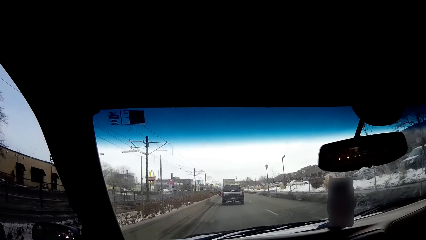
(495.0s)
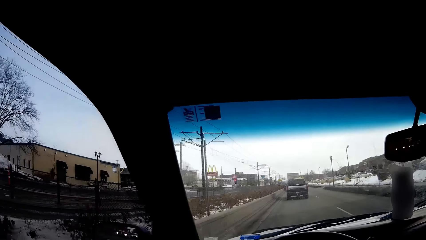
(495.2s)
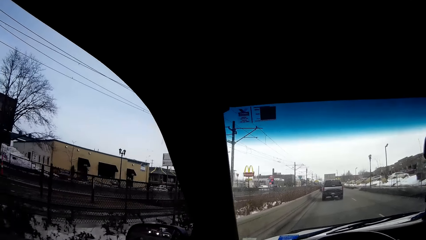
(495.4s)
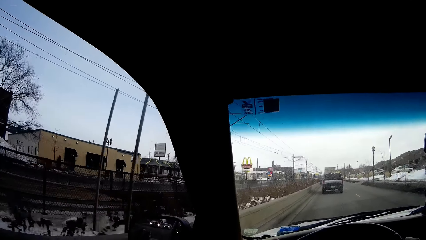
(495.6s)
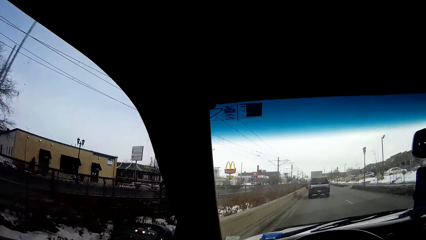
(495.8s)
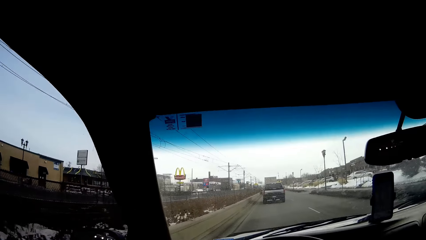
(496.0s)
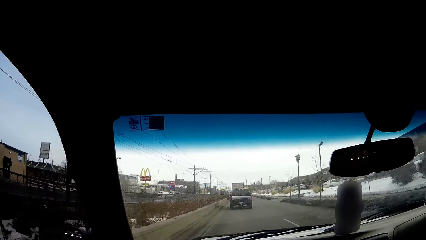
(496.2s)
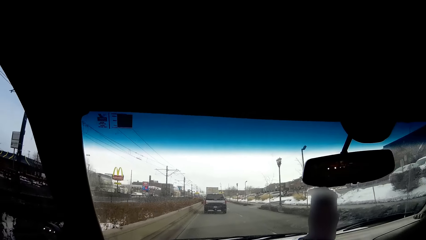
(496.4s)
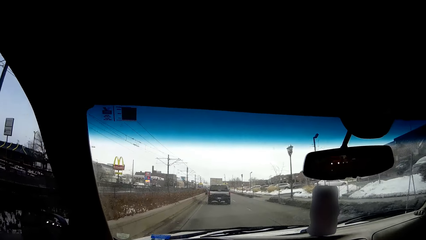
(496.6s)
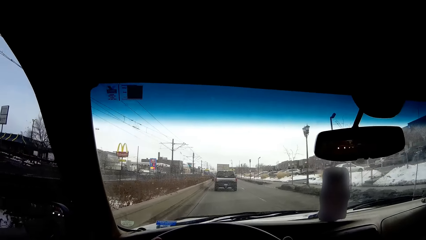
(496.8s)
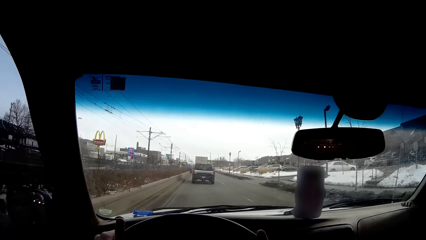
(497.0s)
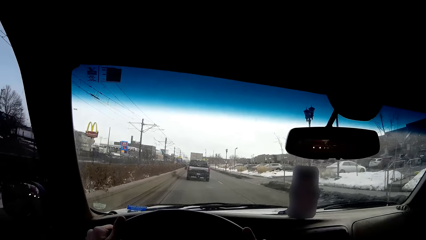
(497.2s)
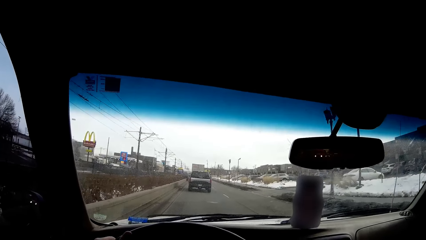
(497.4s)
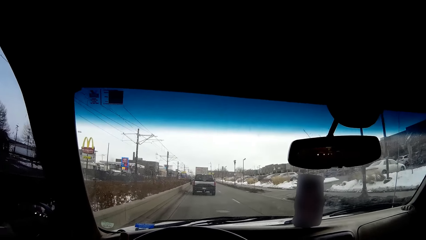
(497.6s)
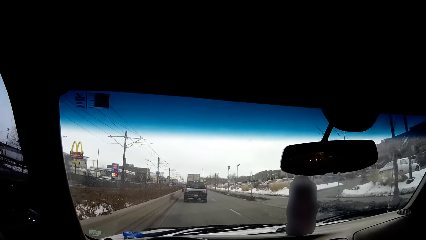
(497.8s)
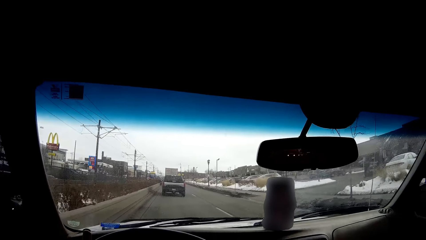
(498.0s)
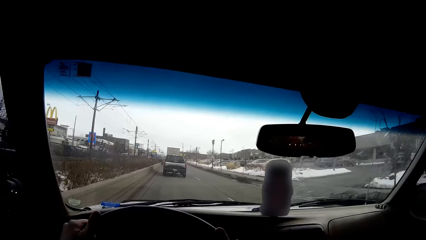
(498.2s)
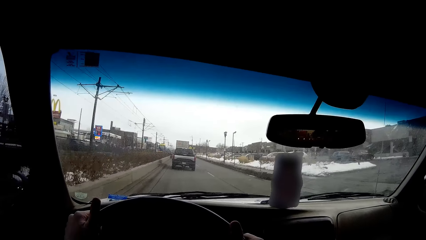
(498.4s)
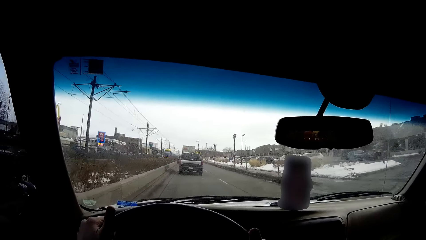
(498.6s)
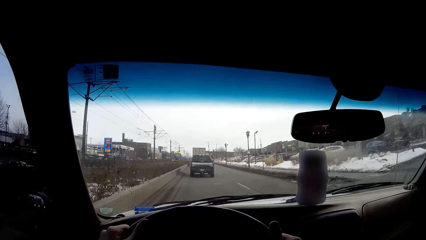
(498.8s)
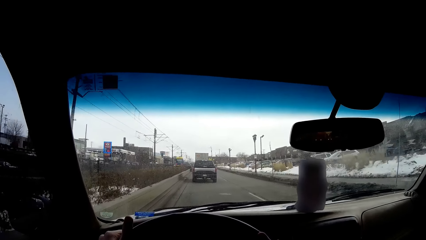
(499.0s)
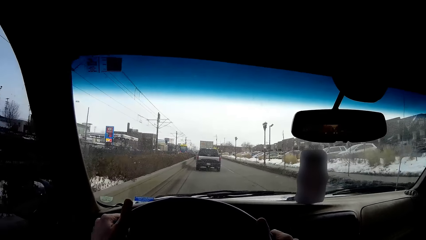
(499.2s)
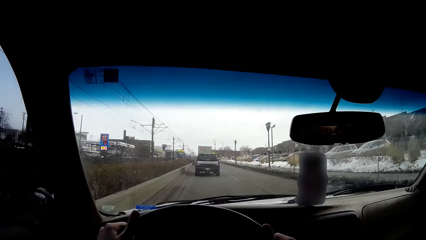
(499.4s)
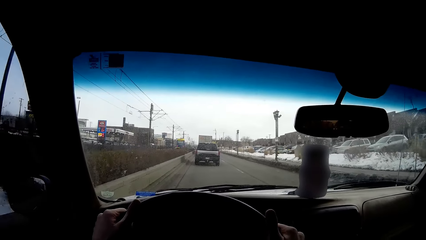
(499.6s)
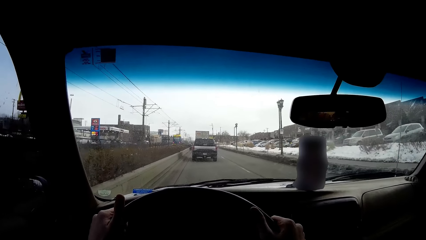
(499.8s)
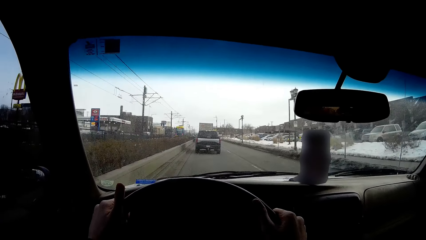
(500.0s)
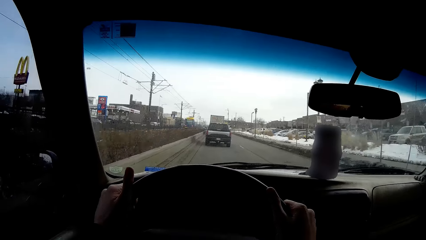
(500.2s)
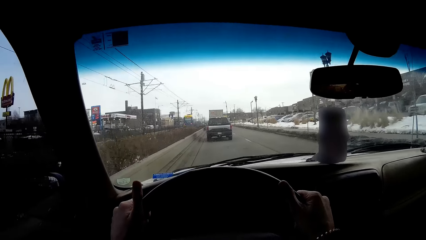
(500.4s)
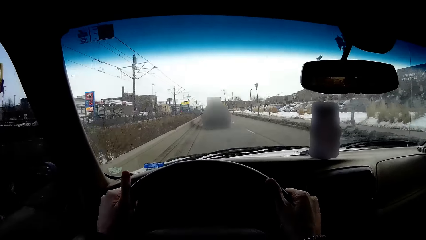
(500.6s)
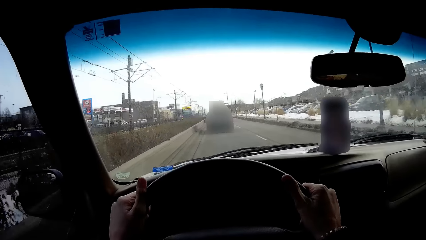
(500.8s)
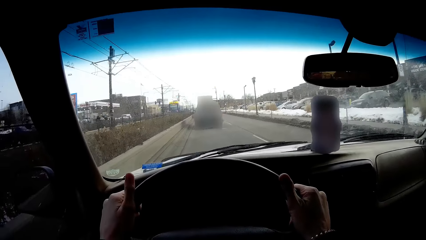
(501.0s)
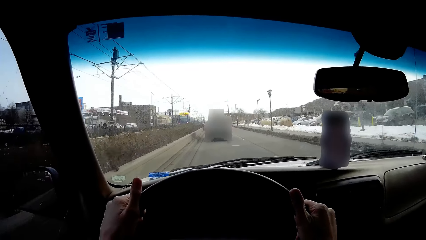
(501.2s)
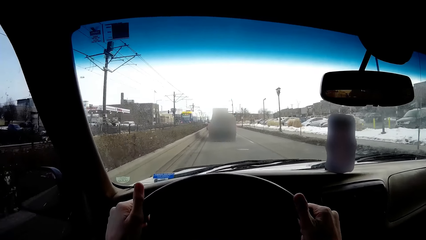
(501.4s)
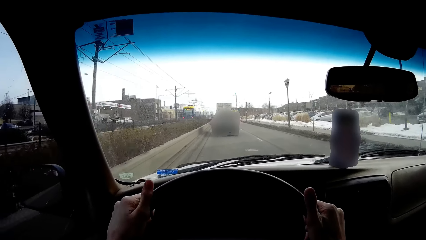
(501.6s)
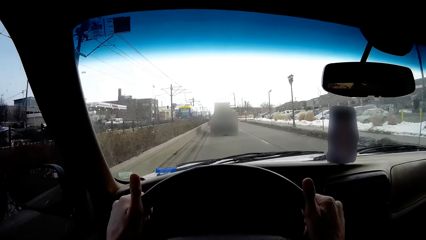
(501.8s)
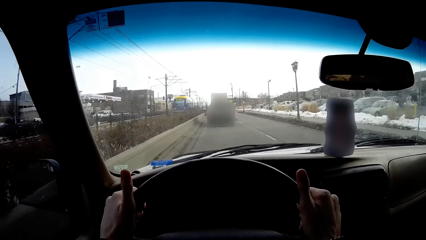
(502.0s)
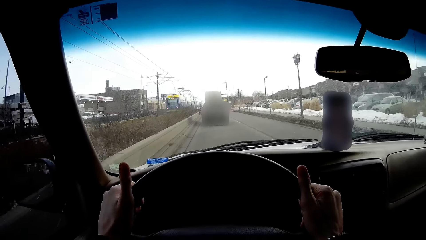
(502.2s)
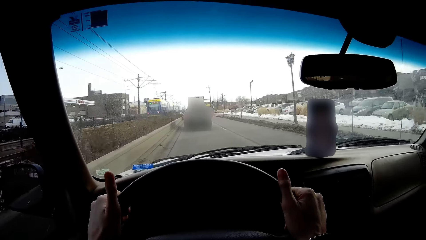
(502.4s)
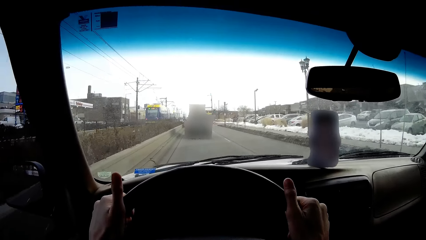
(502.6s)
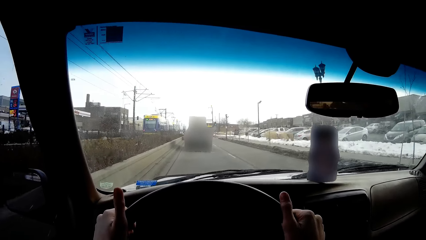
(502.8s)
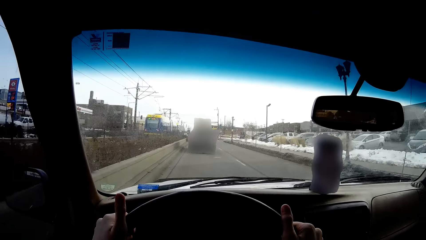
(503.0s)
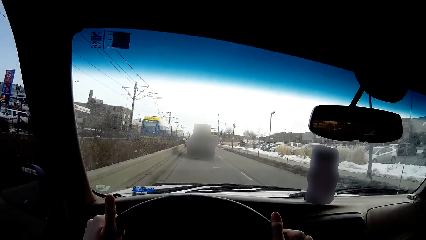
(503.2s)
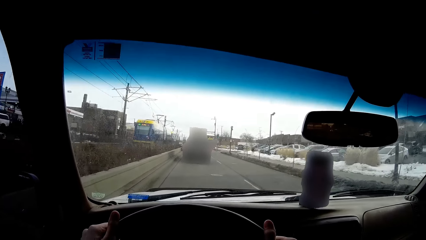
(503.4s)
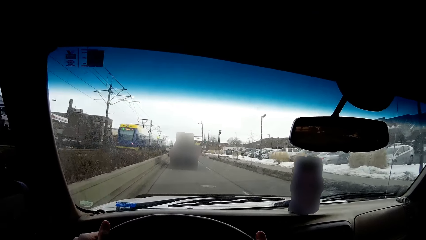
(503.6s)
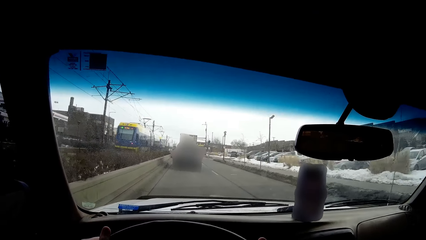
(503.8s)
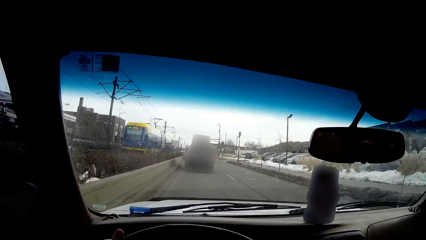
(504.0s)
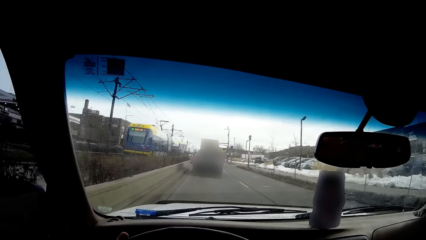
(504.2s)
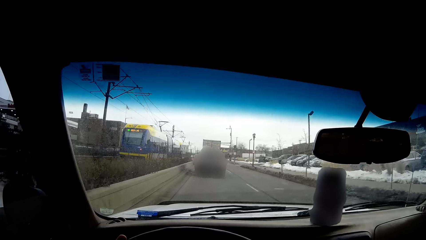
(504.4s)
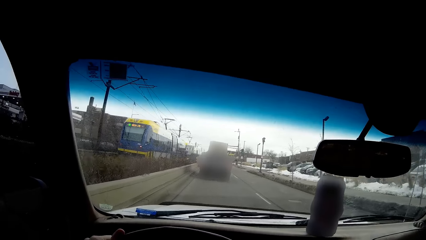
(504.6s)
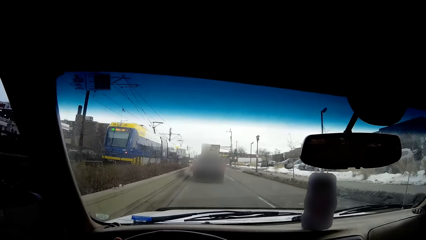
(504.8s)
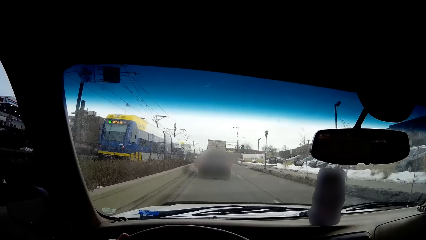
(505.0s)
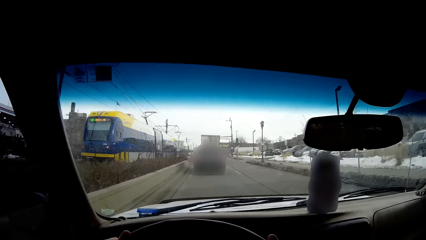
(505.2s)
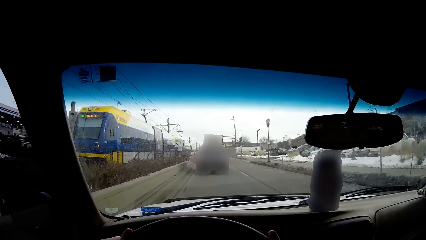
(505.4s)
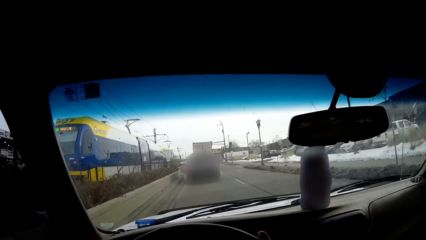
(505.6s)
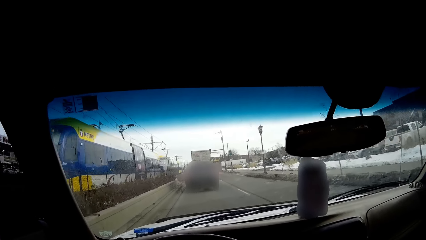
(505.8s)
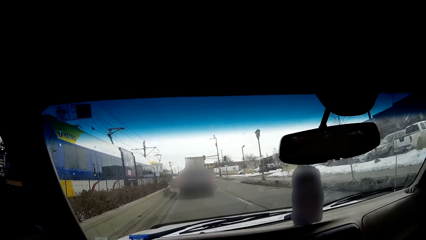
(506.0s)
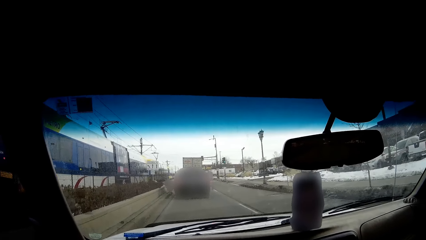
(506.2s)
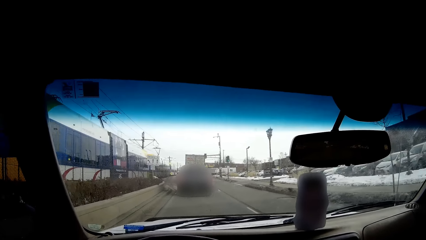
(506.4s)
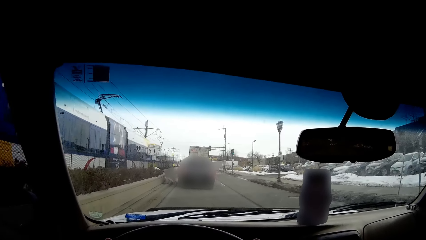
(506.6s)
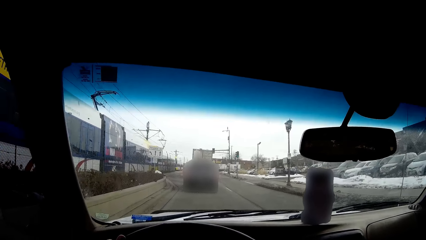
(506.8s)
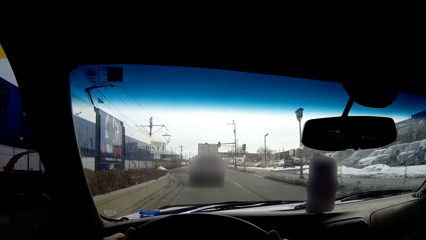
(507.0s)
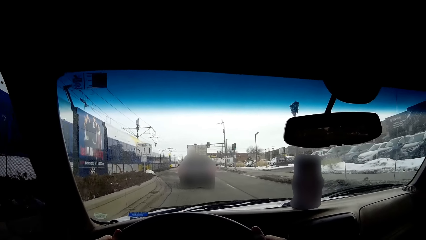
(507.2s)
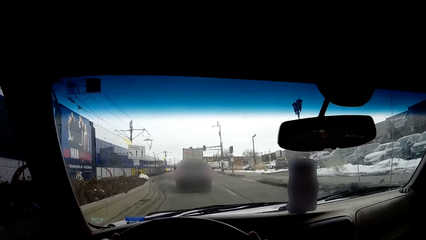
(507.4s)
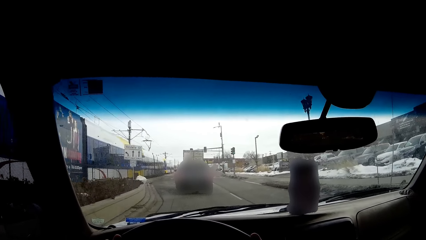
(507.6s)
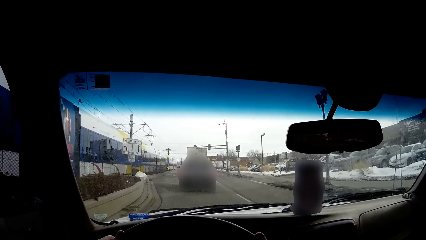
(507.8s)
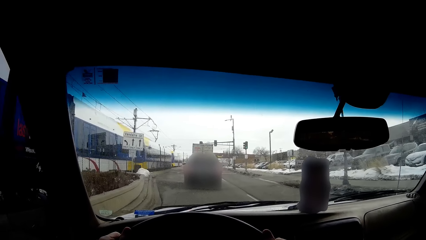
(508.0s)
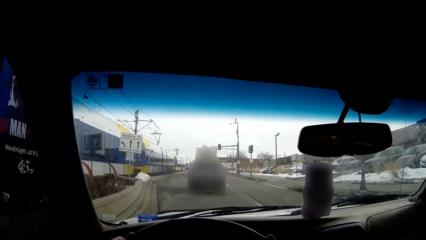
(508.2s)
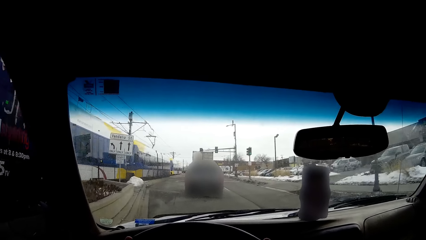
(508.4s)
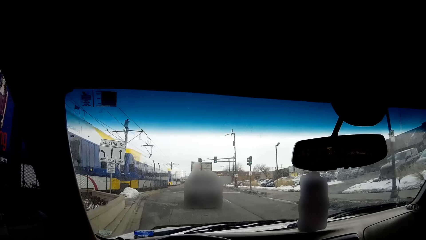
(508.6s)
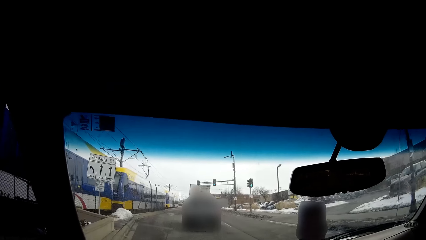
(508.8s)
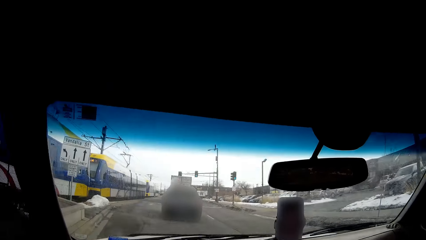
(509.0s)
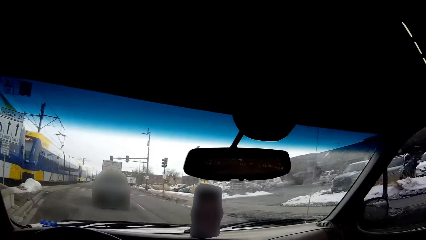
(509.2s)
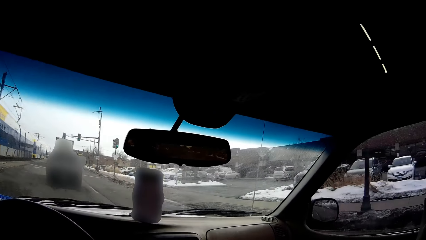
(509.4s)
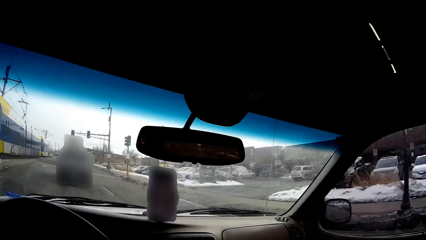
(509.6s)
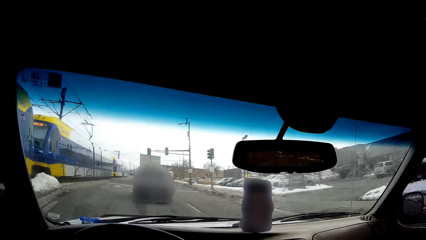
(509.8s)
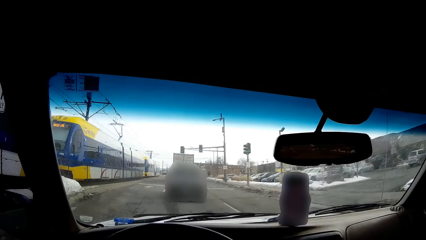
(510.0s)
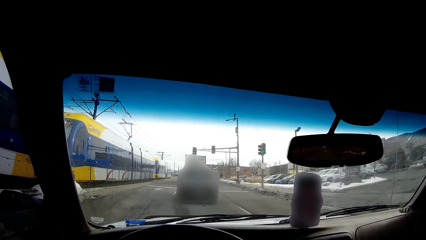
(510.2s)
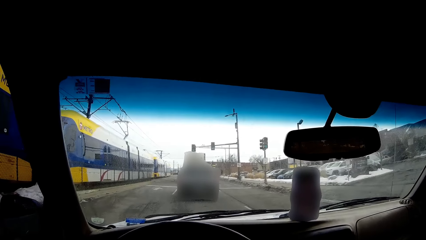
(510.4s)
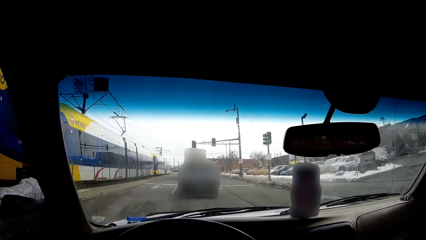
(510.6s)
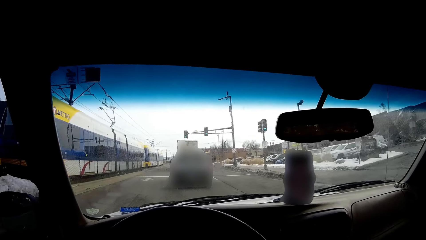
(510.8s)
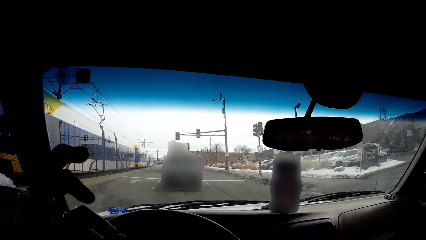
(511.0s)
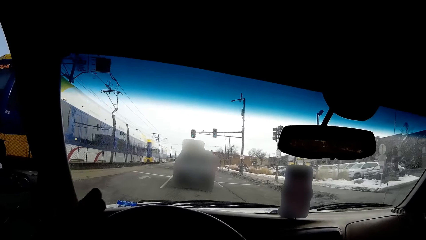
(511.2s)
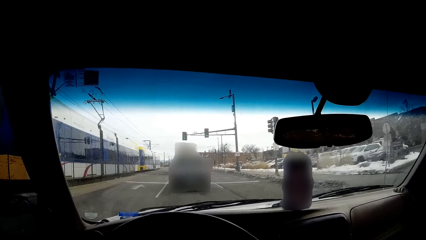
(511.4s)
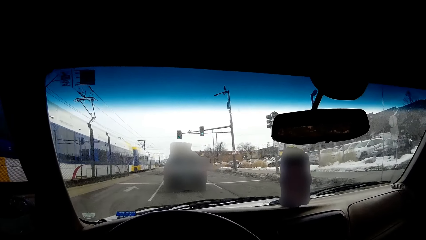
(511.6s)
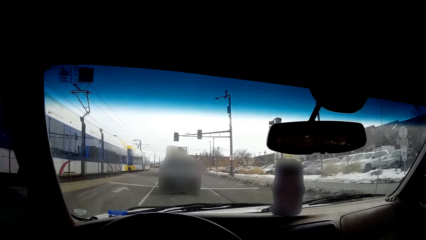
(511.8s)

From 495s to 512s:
The camera wearer looks around. They drive on the road repeatedly. They look around. They move a hand.
